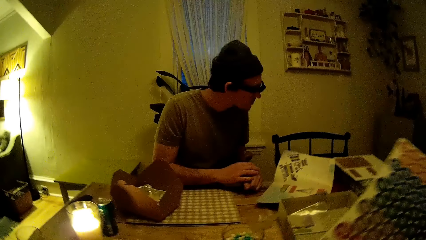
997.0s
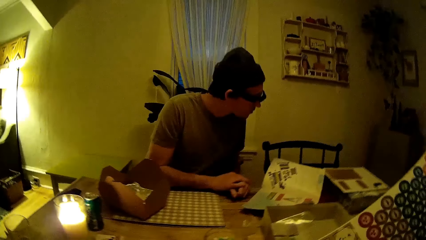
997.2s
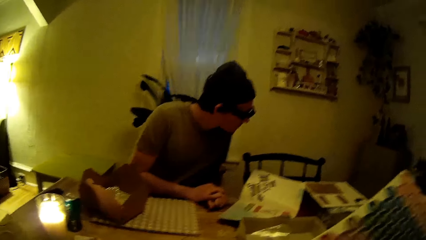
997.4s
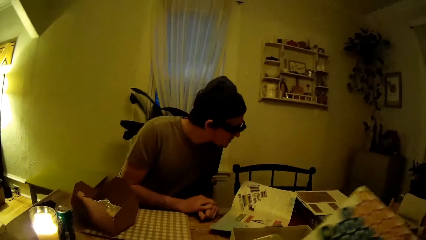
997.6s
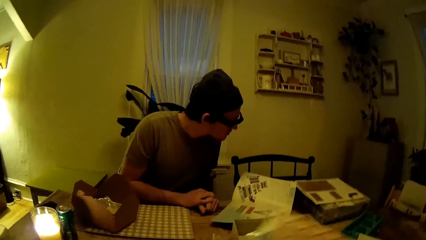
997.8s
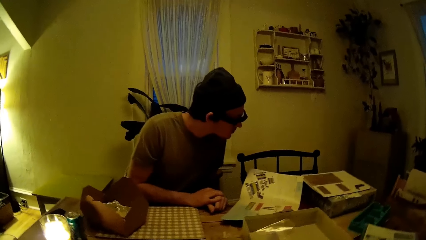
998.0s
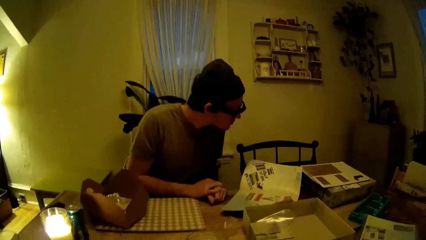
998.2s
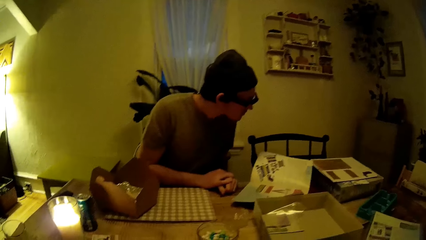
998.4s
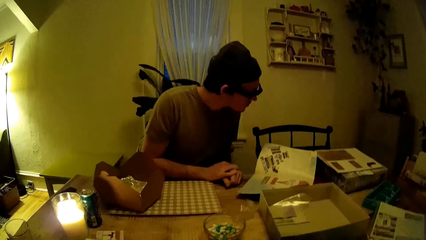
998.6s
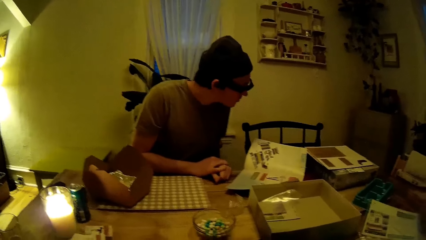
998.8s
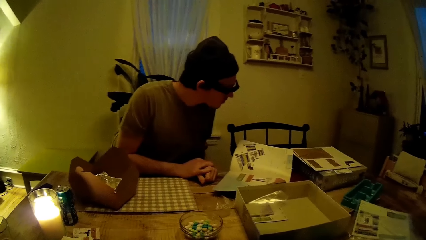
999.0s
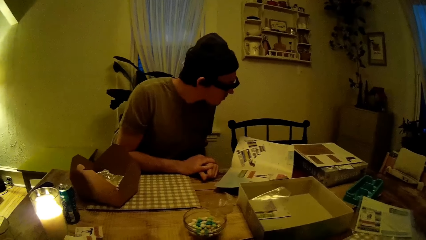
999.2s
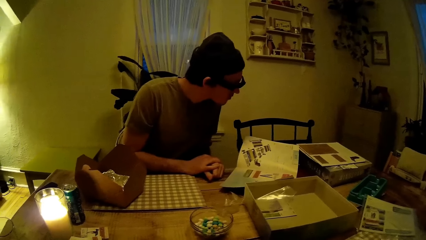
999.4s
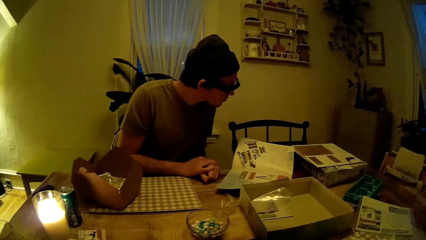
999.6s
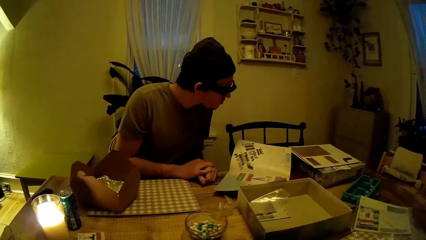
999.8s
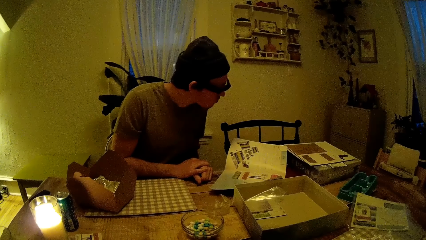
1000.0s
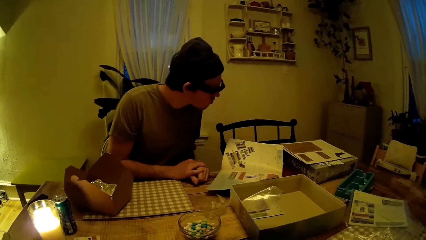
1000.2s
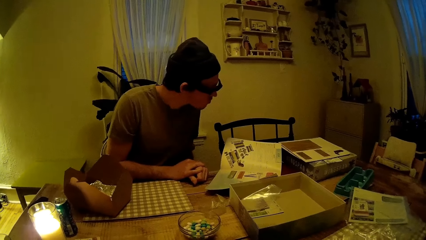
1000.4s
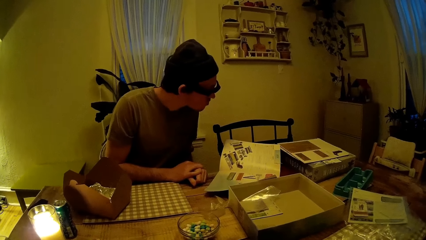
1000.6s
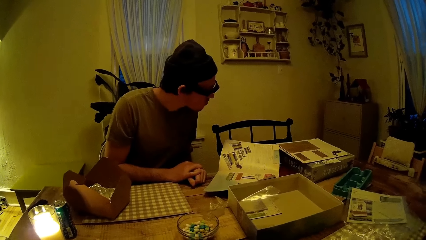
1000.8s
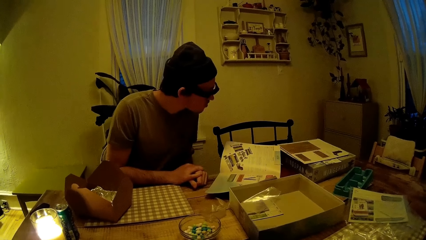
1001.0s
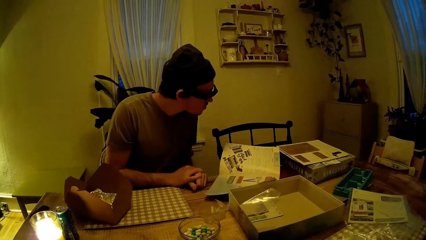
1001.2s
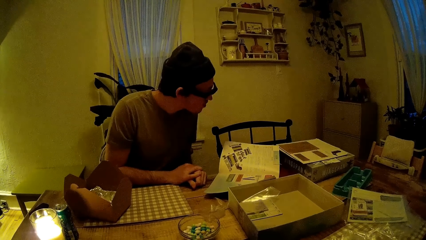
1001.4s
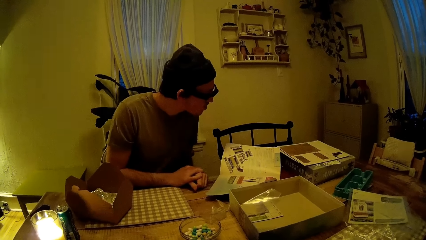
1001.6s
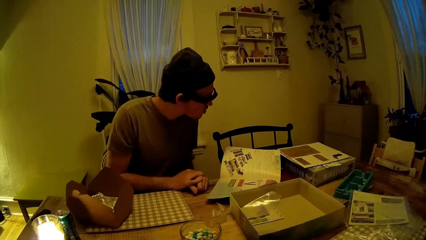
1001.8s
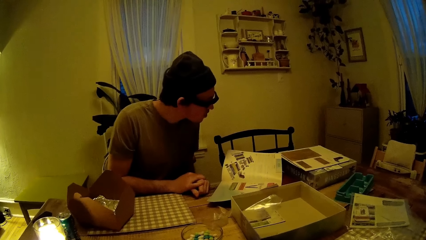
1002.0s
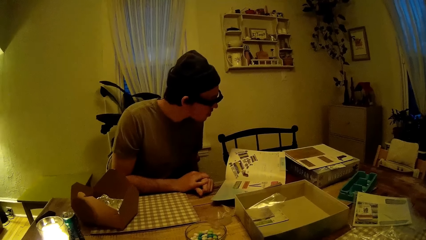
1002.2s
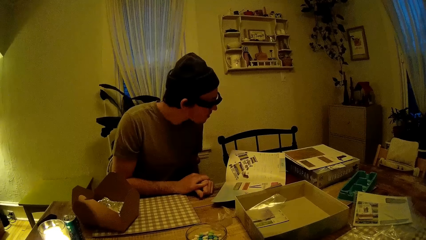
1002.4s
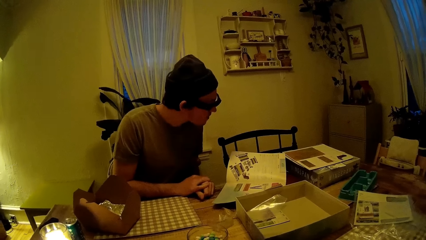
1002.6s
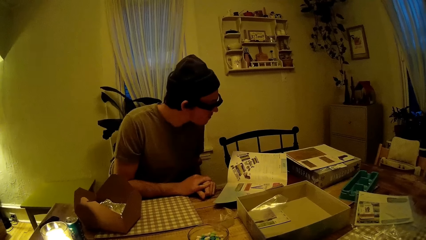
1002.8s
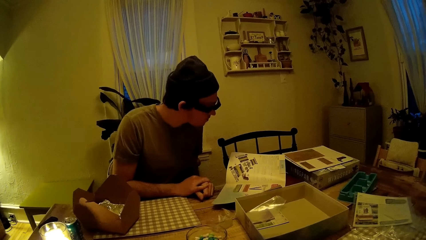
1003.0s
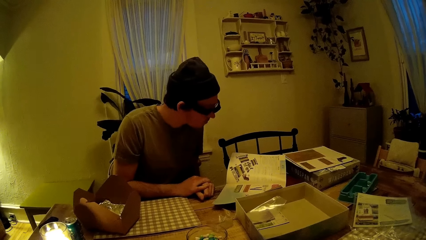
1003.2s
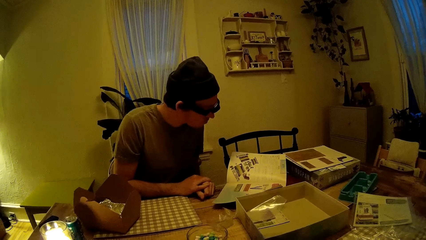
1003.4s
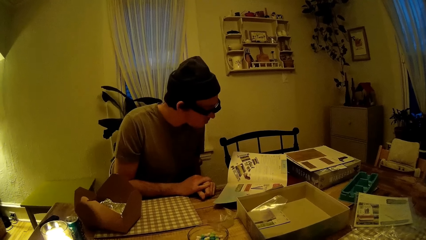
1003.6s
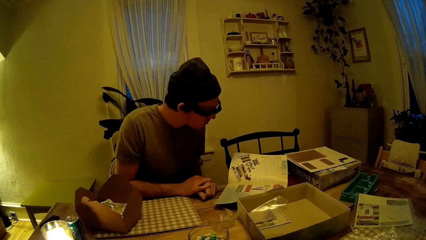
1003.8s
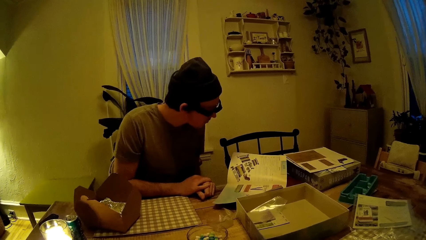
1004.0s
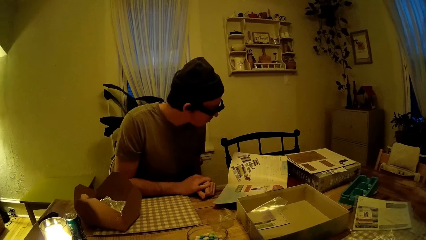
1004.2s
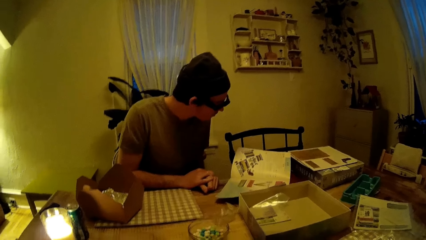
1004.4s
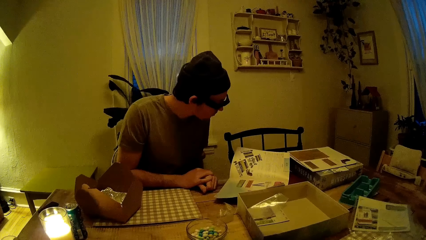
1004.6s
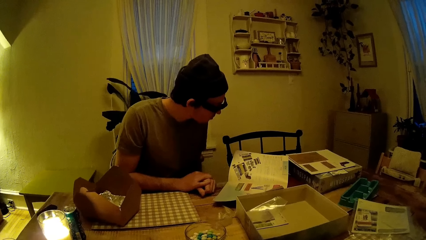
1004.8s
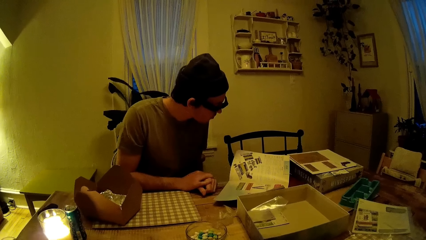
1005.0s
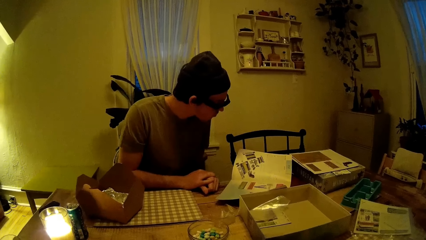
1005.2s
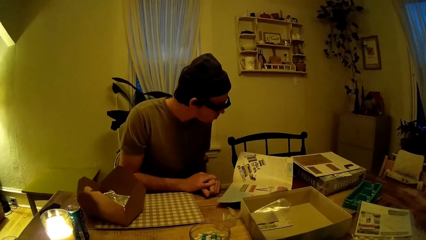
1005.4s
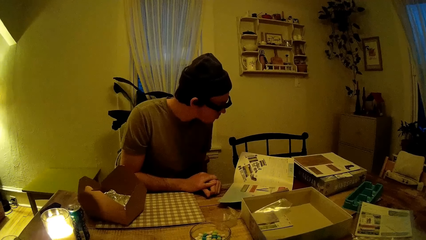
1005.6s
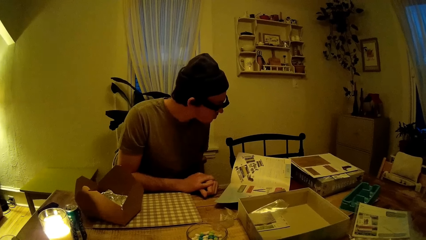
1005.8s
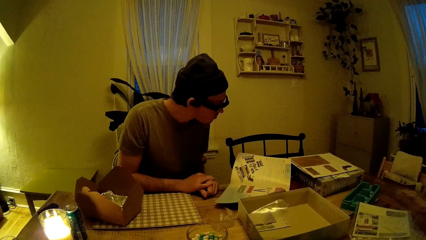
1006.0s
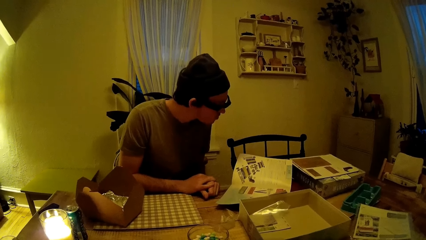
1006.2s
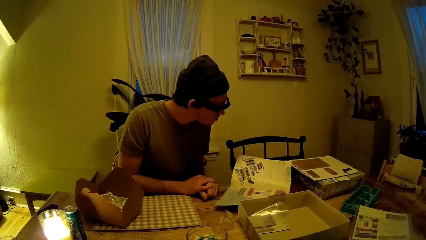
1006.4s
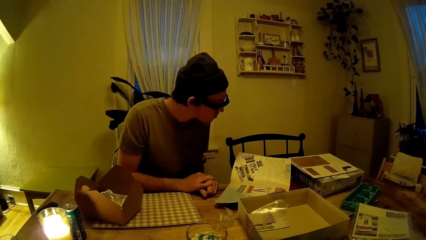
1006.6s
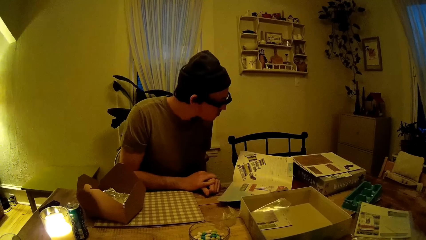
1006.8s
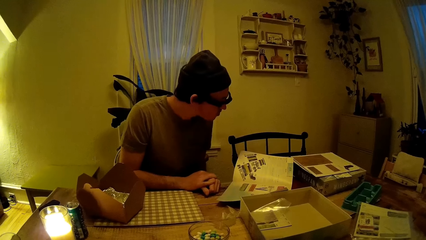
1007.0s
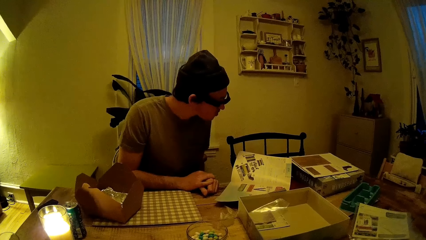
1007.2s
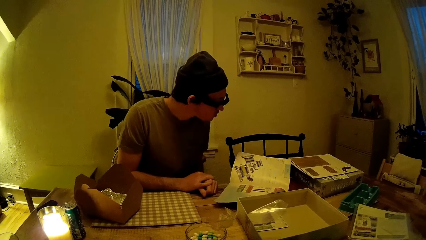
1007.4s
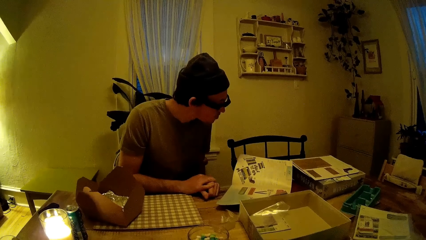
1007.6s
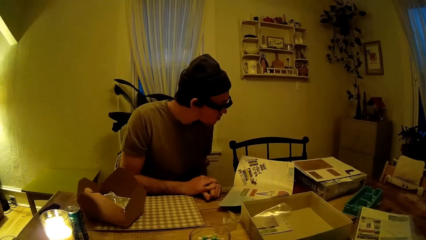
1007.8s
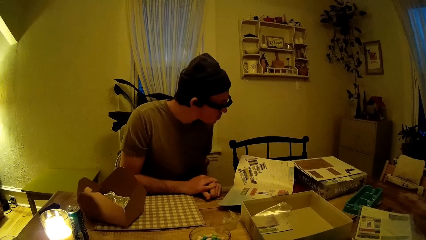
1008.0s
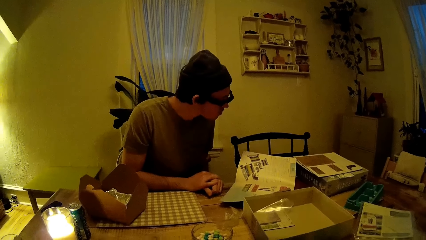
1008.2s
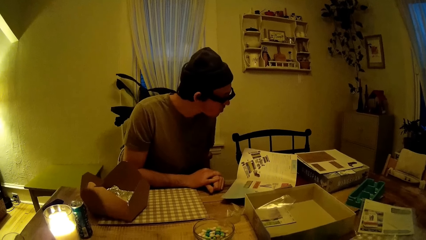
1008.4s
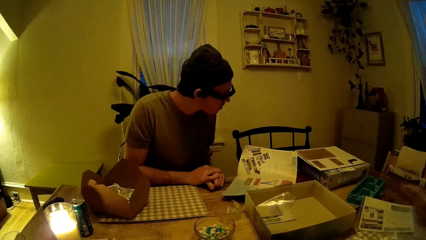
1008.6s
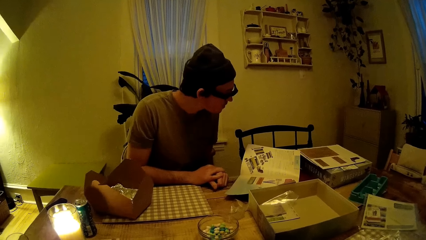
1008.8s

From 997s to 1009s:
The camera wearer holds something. A man reads a magazine on a table.

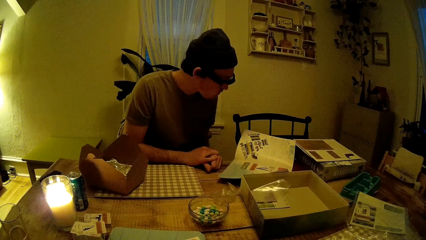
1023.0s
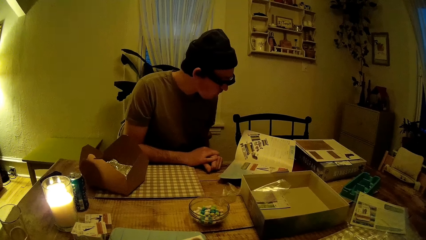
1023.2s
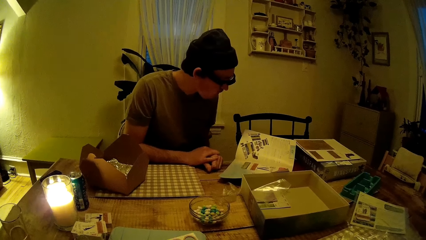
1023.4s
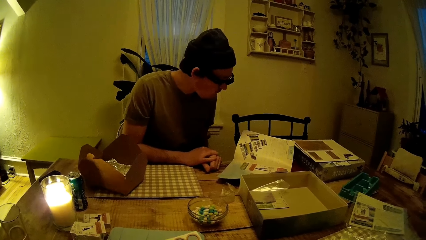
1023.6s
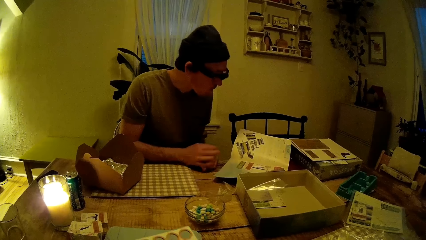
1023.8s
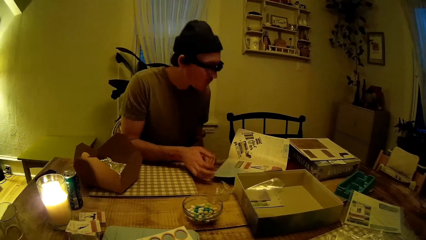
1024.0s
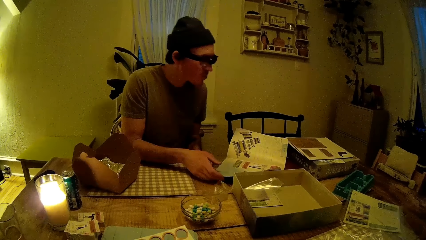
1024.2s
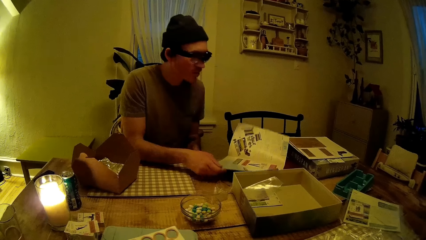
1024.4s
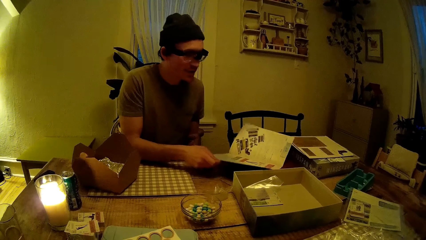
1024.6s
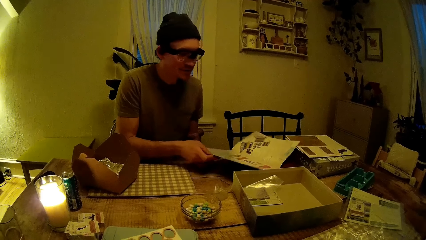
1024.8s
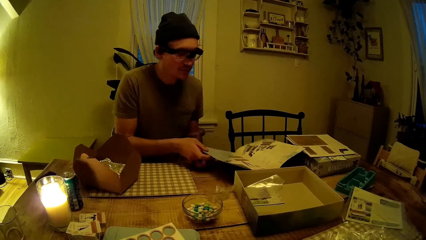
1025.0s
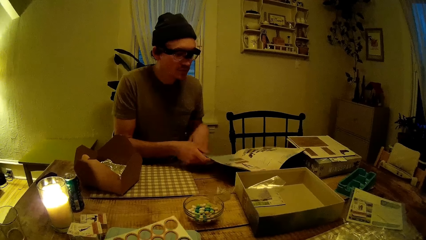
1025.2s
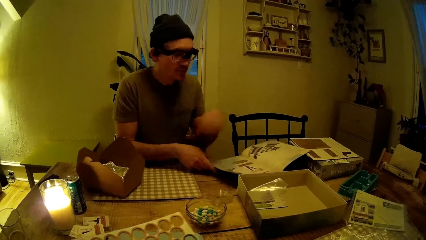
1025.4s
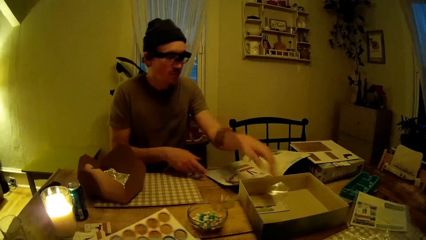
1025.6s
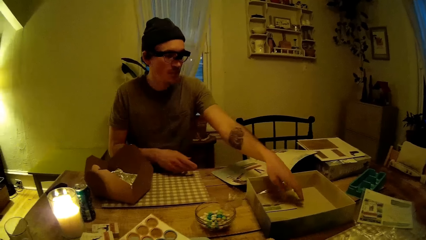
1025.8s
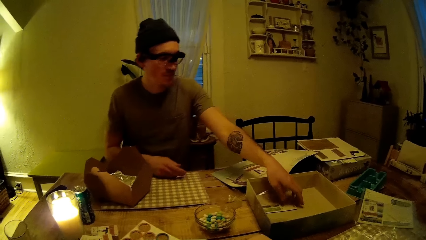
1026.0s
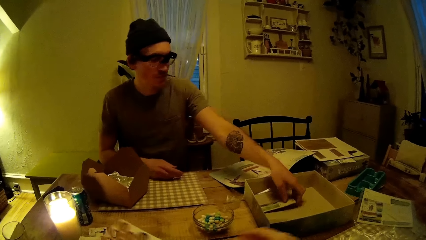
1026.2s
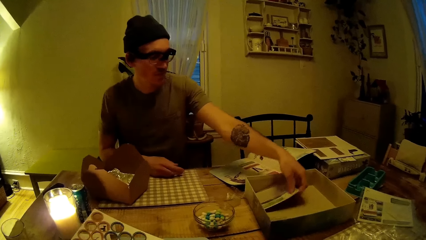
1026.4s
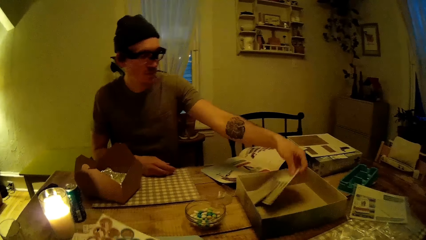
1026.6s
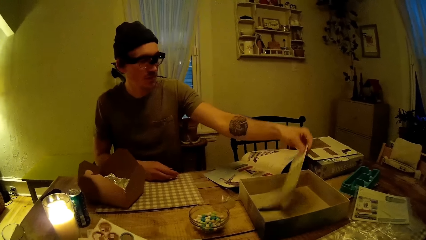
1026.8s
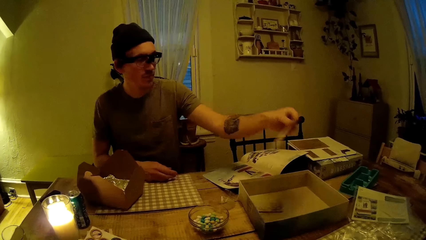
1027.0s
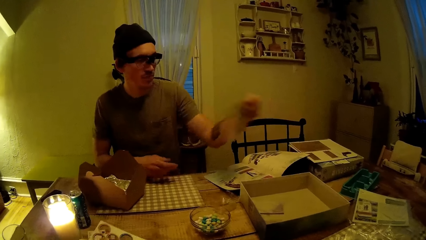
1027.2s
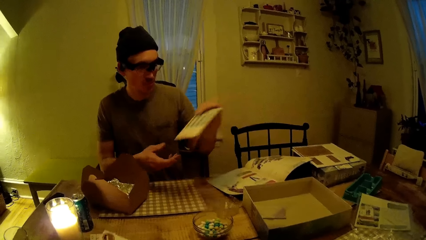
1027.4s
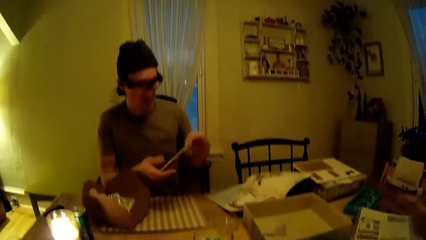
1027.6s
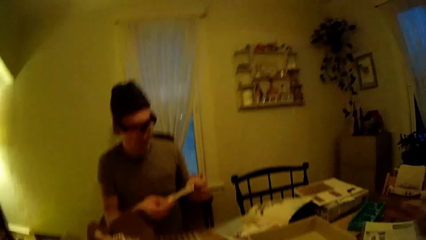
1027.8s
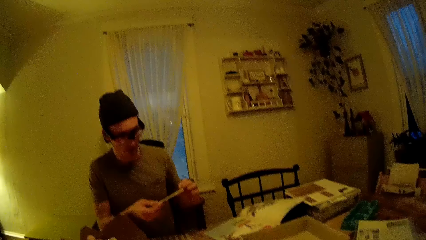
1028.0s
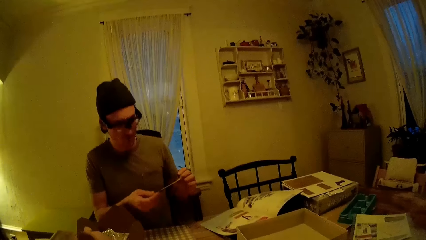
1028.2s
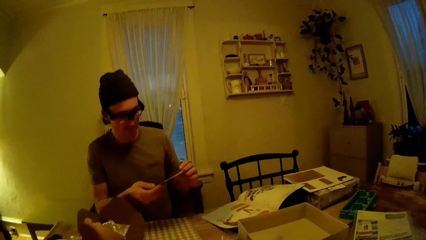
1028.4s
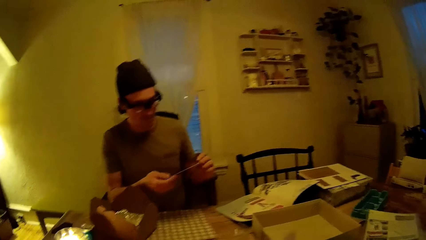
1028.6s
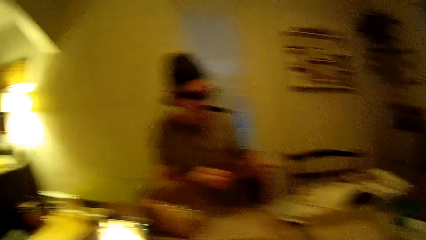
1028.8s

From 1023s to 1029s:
A man picks up a magazine. He picks up a chart from a box.
